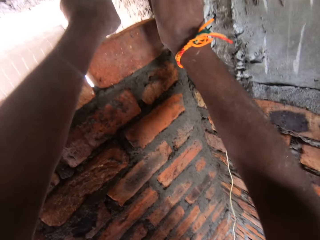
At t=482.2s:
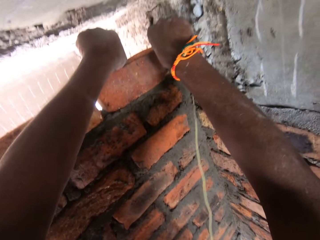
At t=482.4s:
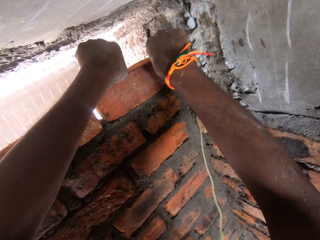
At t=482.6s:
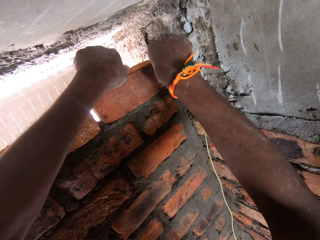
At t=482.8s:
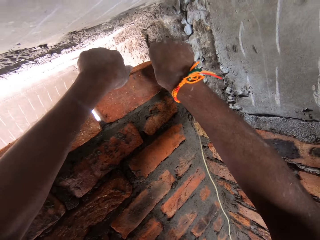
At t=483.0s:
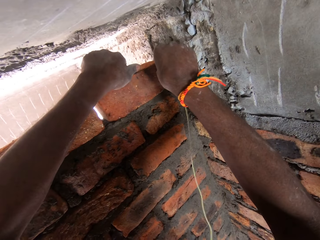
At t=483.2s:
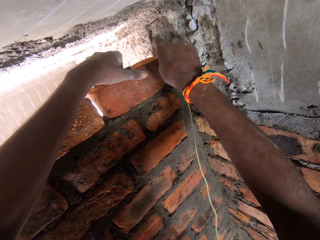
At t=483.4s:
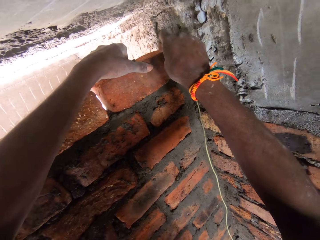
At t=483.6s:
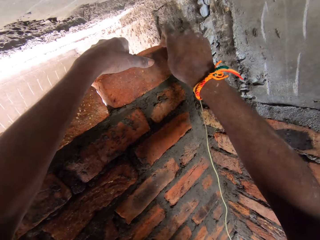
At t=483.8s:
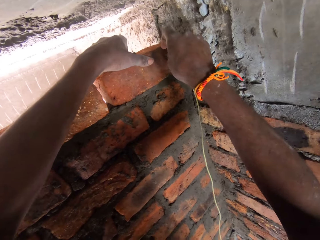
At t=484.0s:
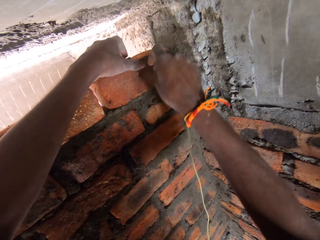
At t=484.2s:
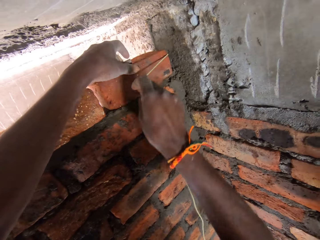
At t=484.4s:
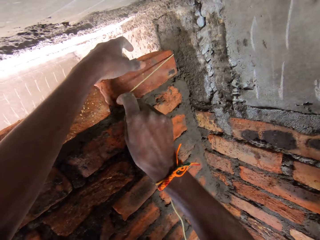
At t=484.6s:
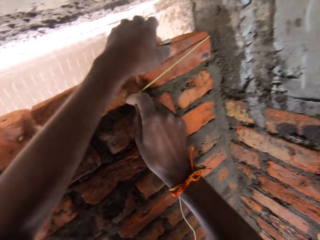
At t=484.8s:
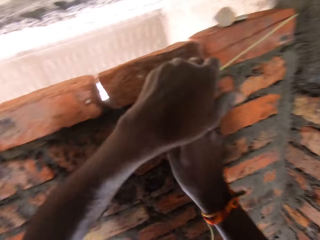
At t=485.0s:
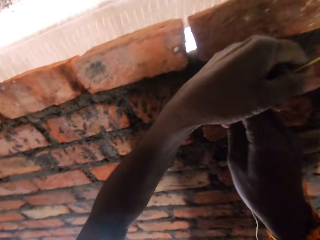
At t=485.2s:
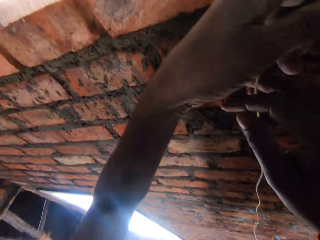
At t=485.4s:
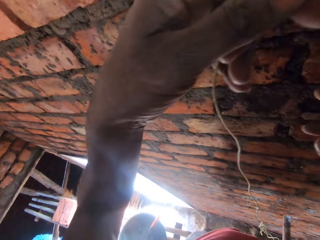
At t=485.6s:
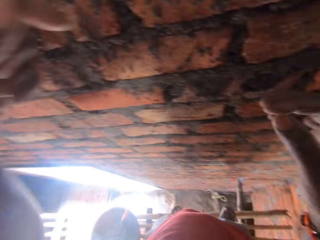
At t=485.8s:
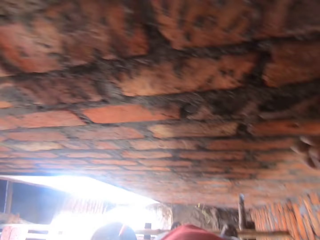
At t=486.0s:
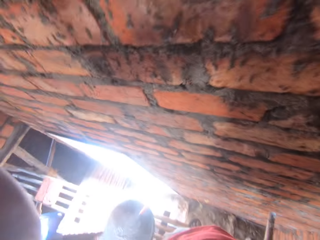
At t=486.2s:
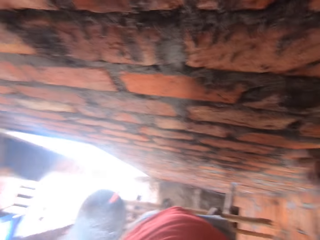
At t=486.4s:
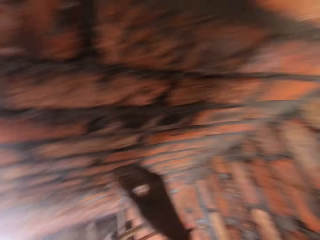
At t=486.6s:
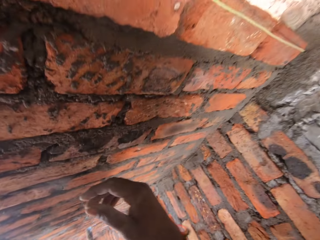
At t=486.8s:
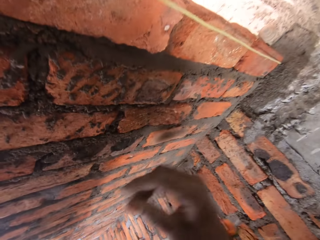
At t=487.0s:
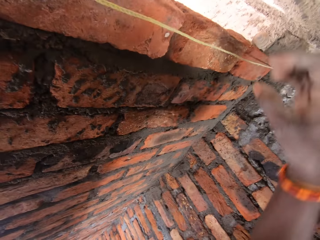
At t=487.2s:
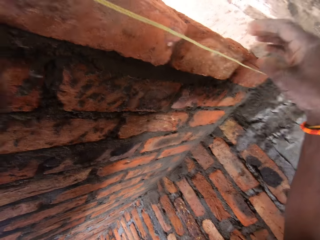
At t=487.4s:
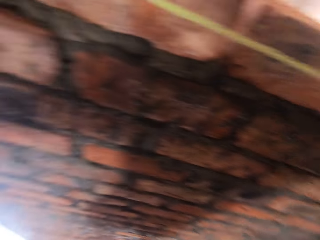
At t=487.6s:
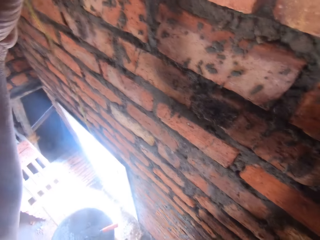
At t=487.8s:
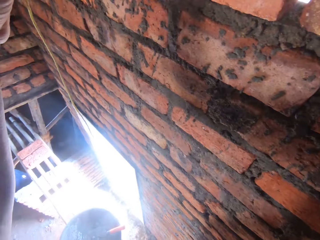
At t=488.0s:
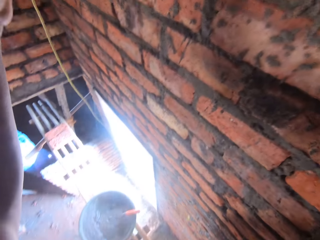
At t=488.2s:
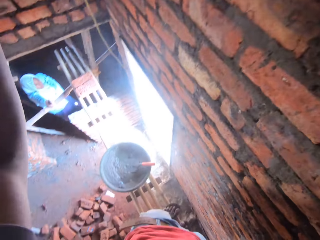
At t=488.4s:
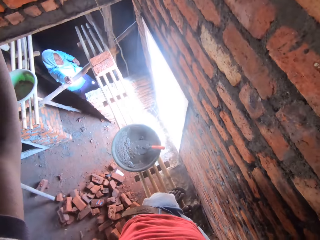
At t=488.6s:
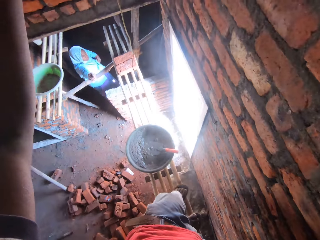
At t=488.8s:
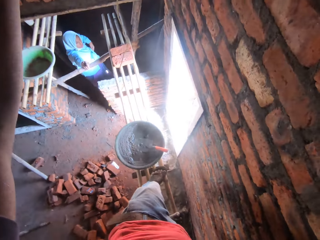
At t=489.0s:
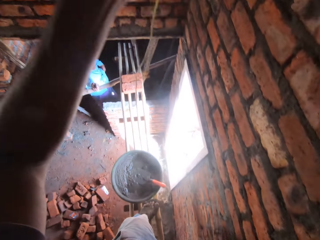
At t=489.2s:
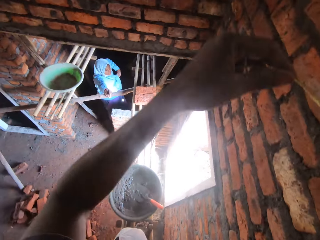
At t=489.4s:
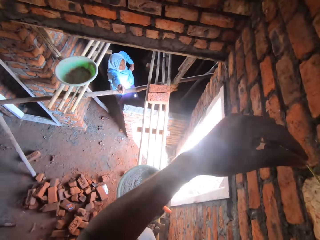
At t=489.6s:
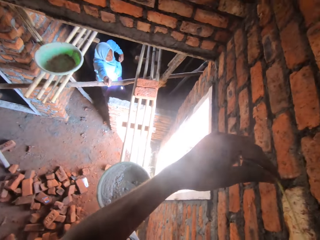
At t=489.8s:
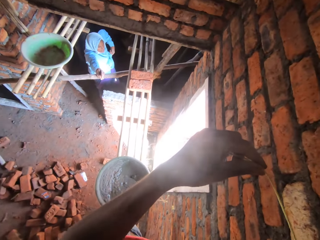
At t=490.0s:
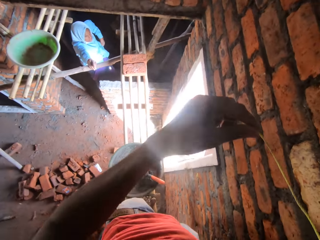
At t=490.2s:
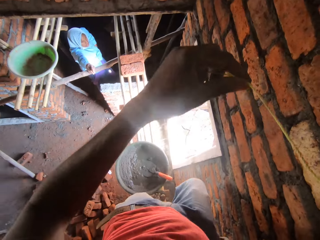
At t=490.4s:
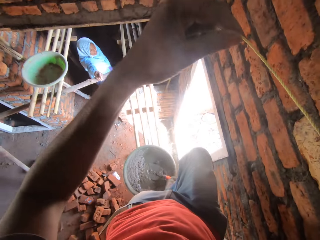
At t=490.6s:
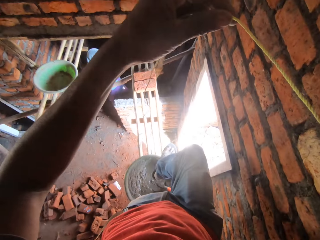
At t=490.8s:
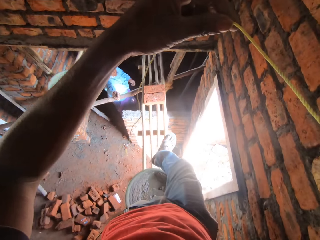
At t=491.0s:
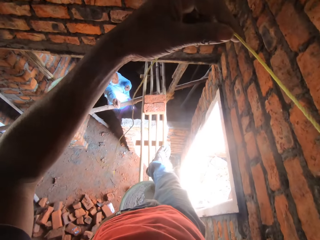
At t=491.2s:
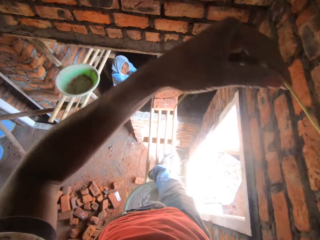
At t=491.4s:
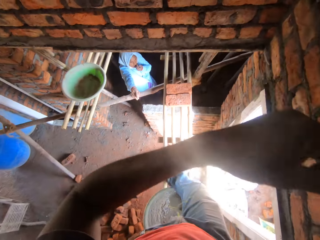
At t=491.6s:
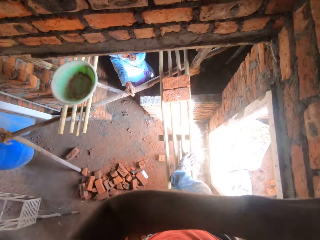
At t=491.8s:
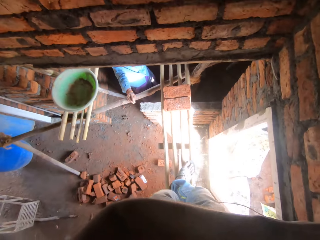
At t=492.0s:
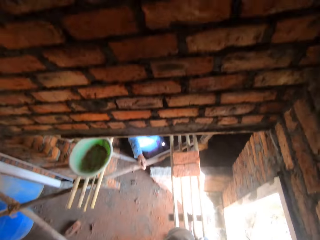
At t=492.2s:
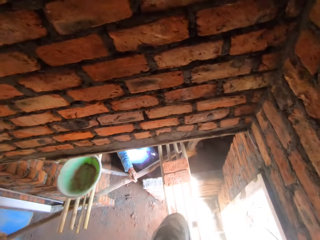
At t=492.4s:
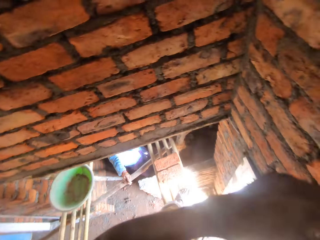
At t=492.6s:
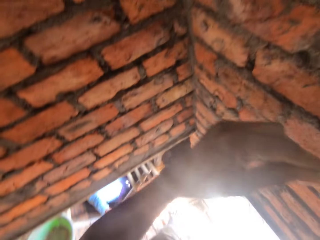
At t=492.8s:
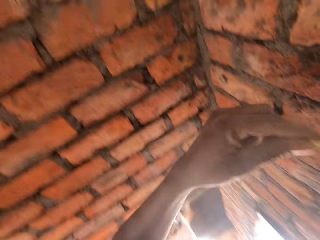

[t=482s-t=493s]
The camera wearer measures the bricks with a rope. They measure the wall with the rope. A woman speaks to the camera wearer. The camera wearer walks on the surface. The woman stands in the building.

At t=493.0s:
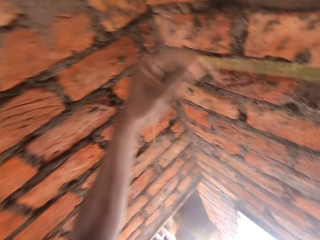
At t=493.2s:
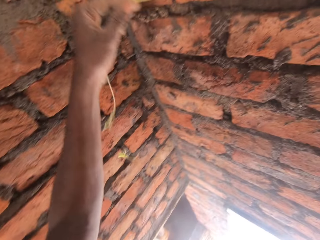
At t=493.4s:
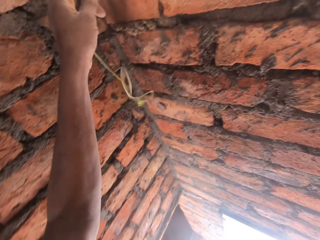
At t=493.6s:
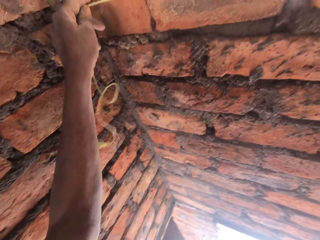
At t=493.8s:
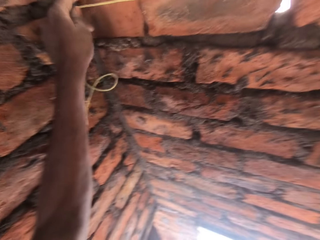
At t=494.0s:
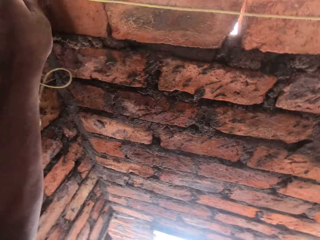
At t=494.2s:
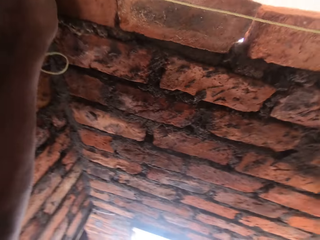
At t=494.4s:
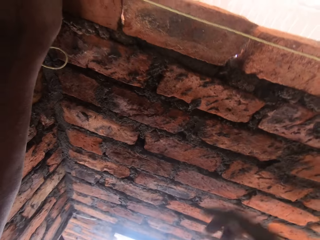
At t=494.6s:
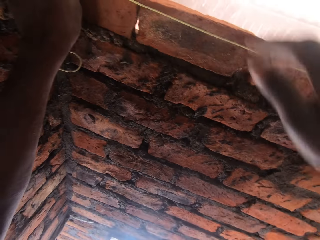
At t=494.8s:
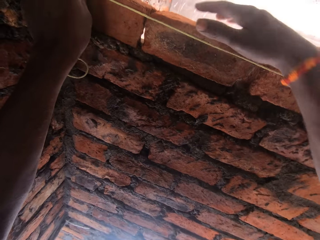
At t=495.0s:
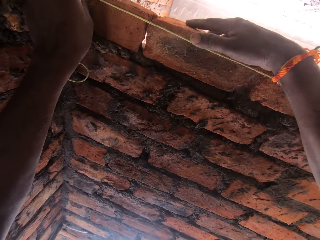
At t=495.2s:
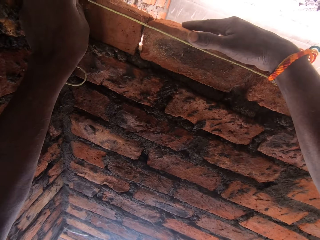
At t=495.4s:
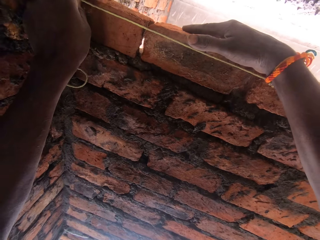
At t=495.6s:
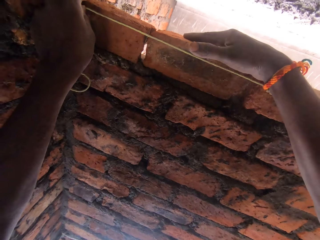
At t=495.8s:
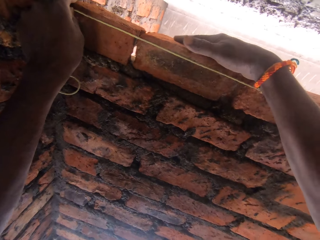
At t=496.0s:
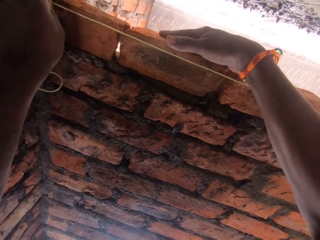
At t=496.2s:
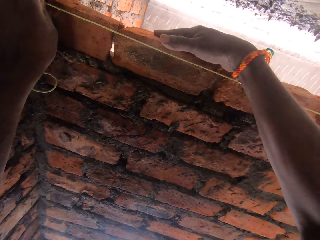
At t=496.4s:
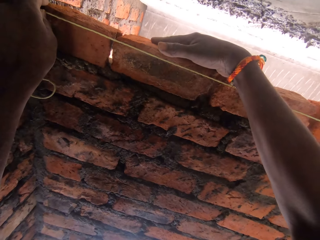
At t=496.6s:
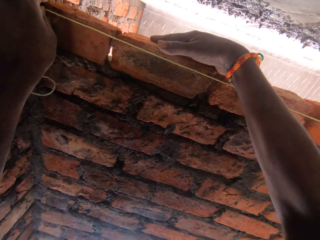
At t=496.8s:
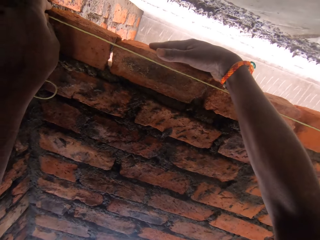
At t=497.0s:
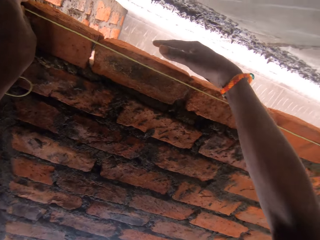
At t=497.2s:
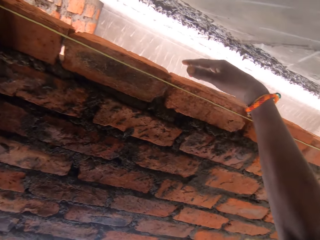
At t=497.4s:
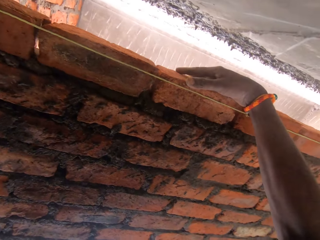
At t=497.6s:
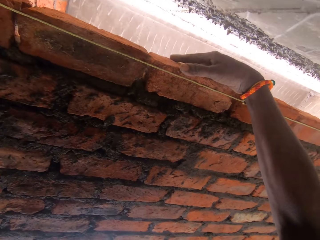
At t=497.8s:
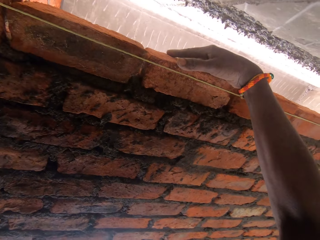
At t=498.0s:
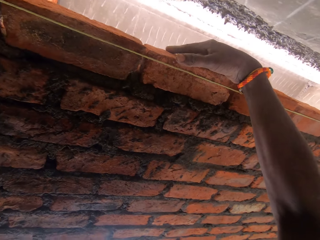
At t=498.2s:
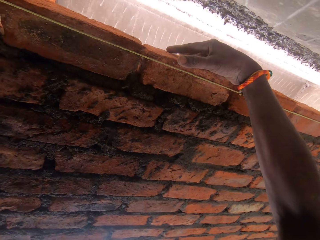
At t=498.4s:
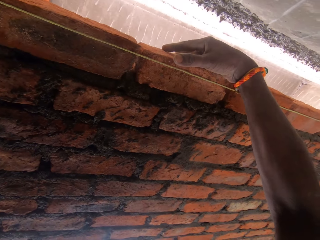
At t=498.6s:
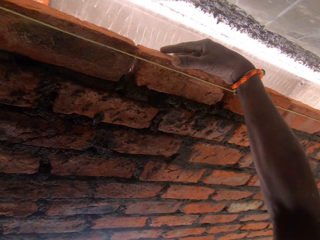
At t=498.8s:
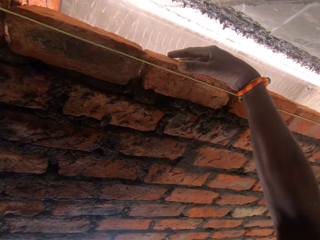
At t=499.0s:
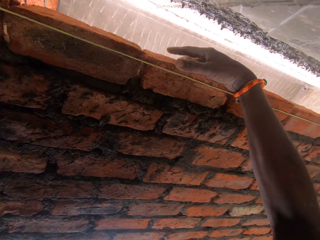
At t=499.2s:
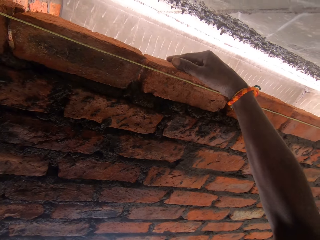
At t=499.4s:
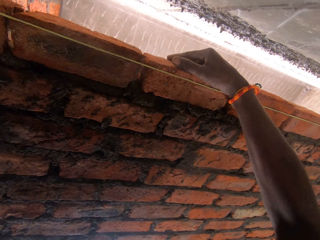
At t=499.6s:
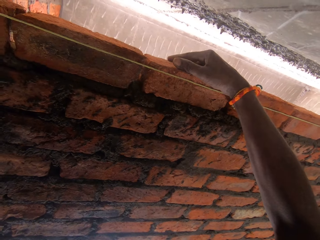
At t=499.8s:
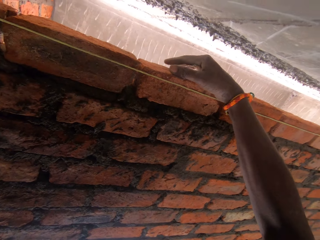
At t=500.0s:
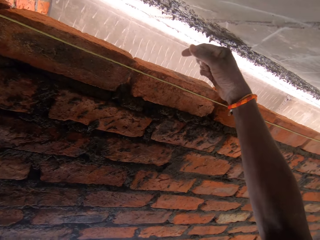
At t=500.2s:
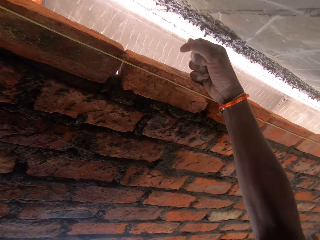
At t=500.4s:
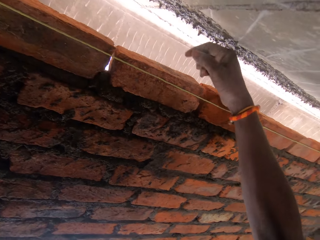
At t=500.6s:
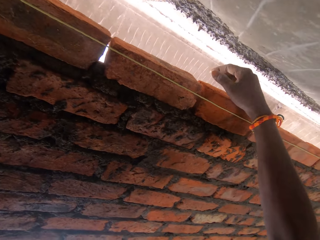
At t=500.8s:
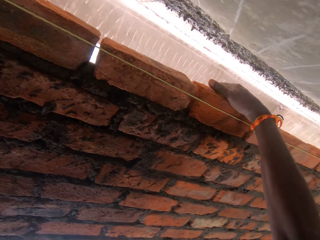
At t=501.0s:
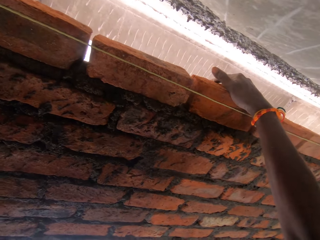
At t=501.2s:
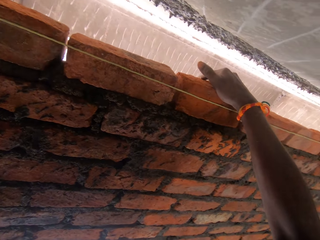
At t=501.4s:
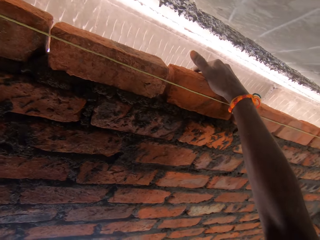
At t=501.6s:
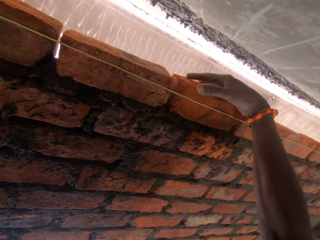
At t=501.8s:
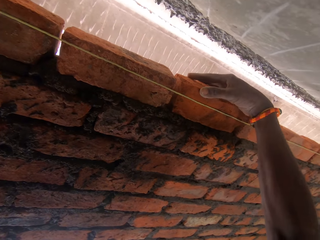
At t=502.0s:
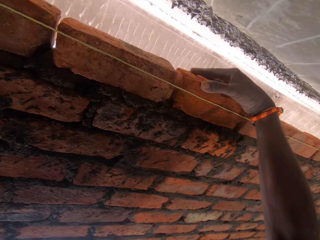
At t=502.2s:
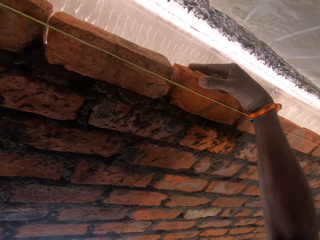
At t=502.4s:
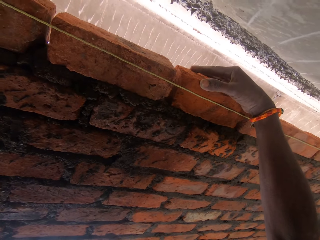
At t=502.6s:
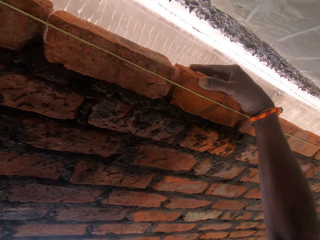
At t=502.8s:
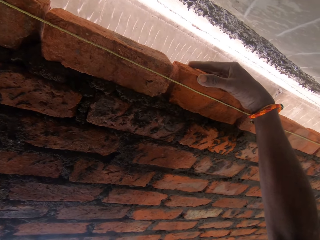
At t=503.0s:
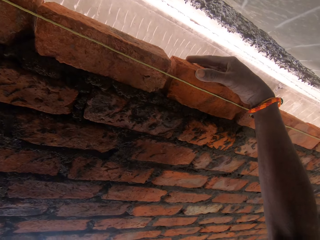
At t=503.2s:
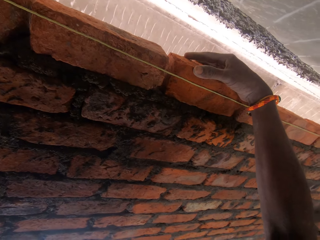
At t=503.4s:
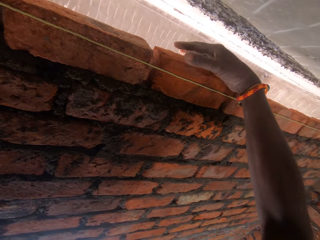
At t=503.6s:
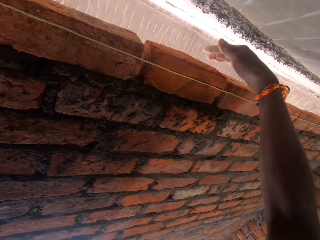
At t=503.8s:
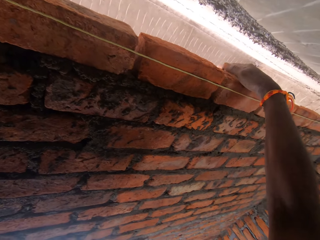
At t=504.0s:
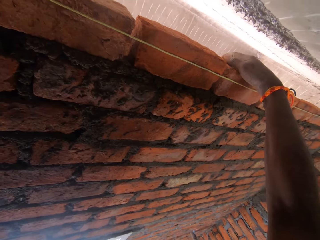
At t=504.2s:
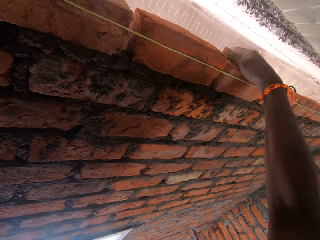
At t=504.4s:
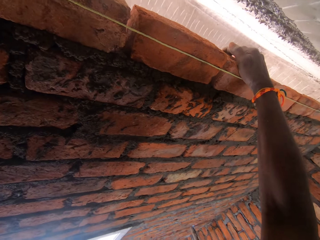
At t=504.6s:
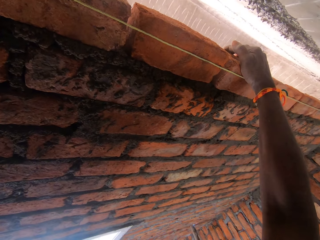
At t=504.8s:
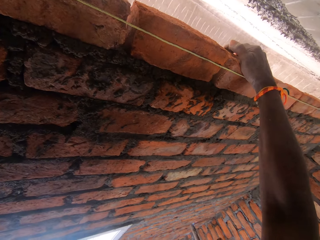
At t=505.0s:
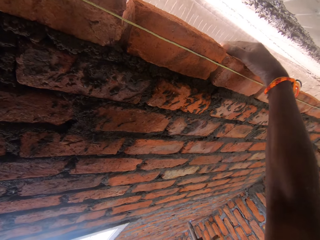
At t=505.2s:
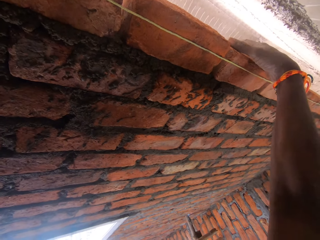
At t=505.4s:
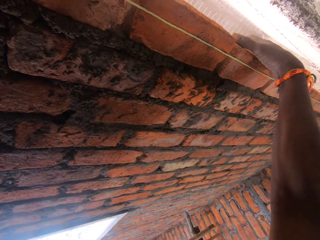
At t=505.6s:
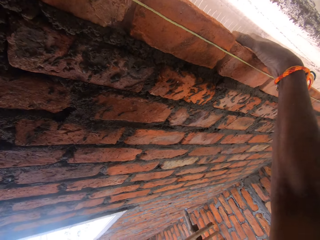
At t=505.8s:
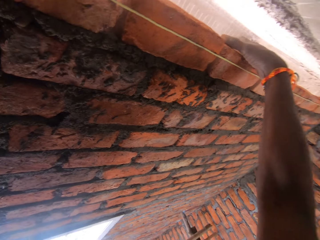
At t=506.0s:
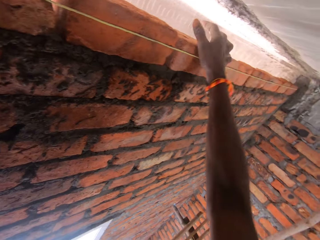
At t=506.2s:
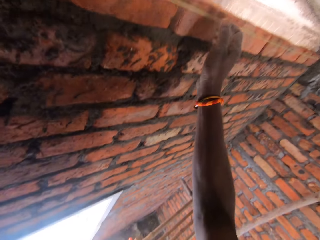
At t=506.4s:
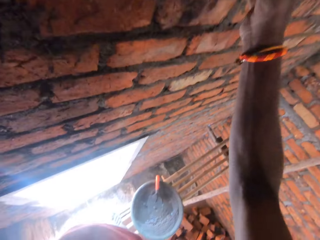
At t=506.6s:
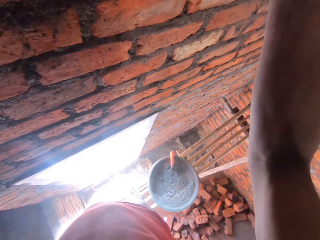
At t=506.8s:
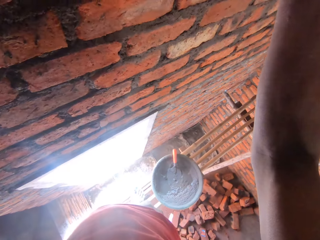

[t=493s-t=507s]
The camera wearer pushes the bricks.
